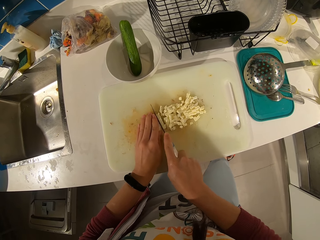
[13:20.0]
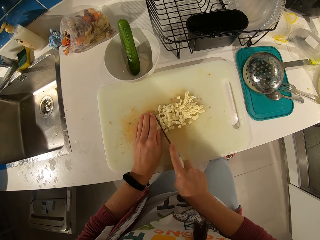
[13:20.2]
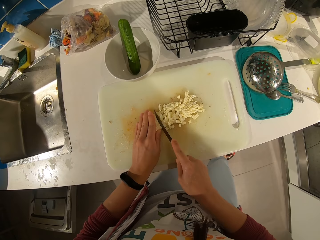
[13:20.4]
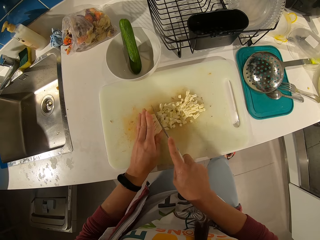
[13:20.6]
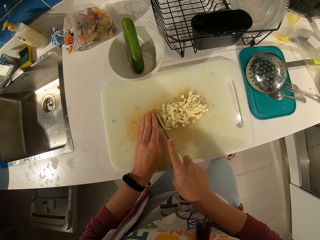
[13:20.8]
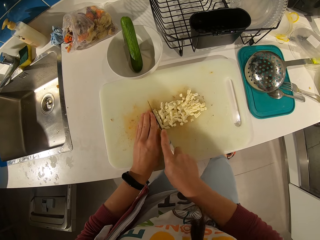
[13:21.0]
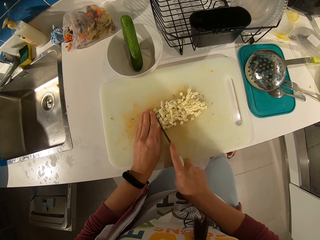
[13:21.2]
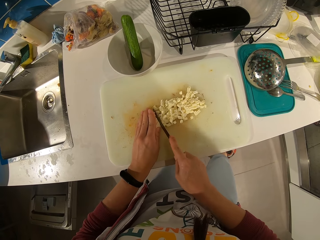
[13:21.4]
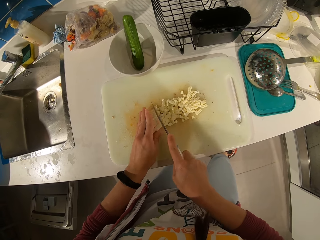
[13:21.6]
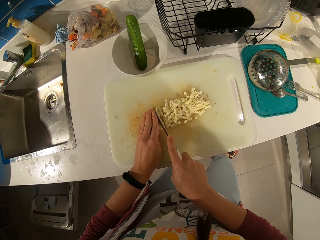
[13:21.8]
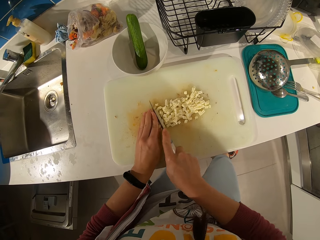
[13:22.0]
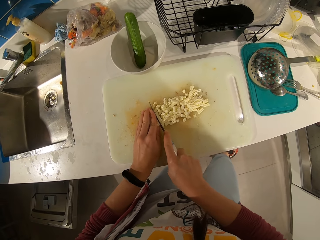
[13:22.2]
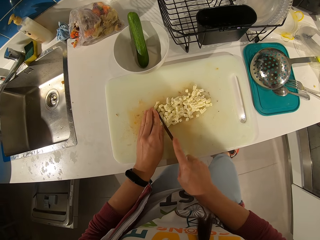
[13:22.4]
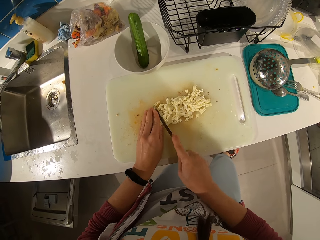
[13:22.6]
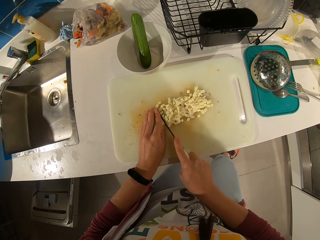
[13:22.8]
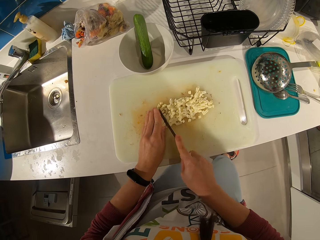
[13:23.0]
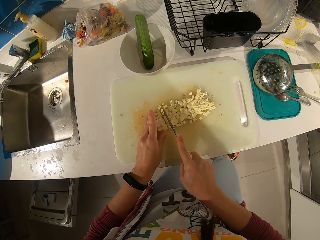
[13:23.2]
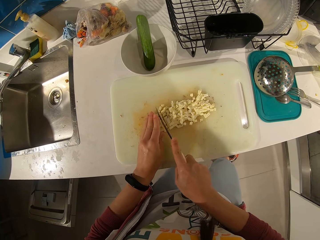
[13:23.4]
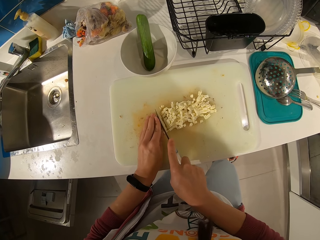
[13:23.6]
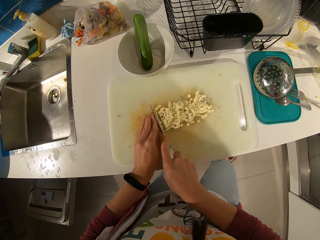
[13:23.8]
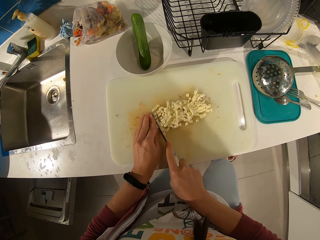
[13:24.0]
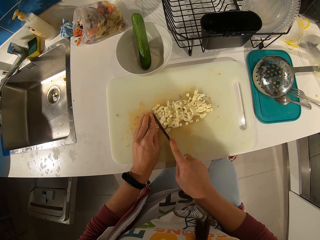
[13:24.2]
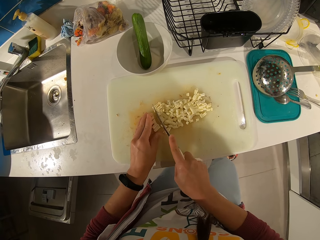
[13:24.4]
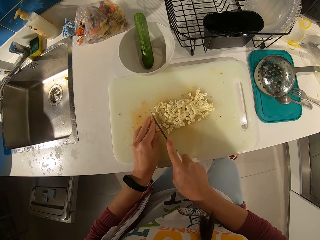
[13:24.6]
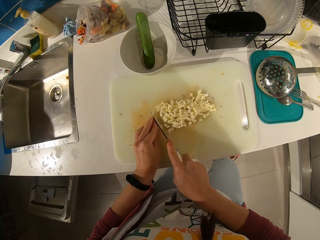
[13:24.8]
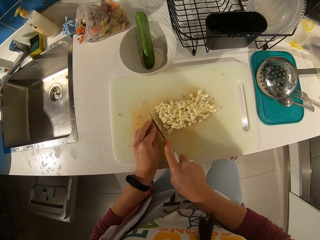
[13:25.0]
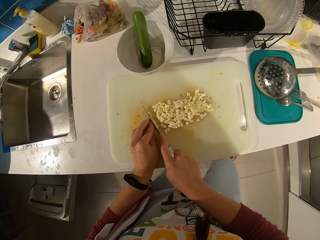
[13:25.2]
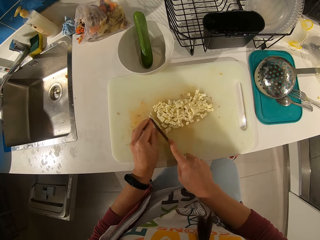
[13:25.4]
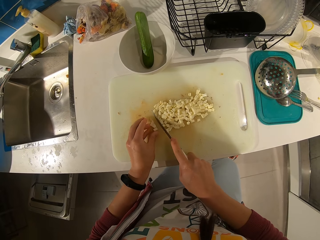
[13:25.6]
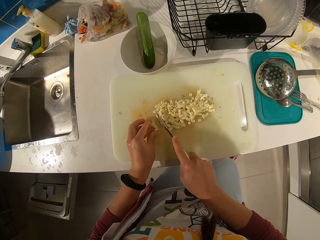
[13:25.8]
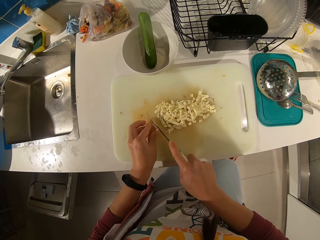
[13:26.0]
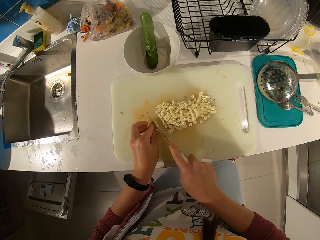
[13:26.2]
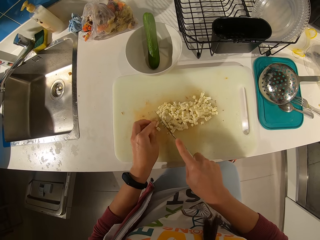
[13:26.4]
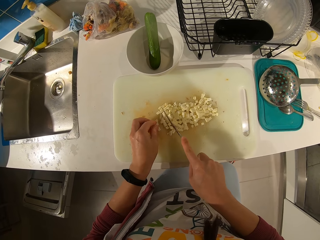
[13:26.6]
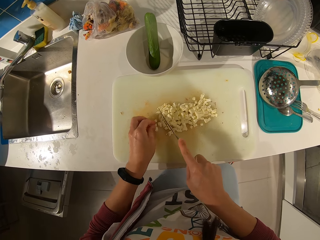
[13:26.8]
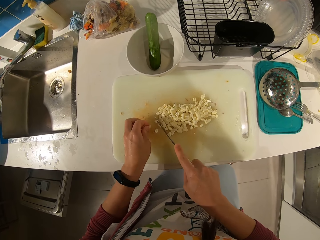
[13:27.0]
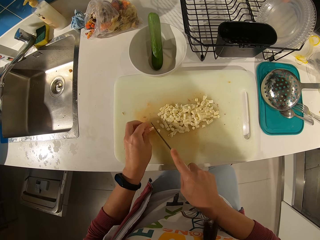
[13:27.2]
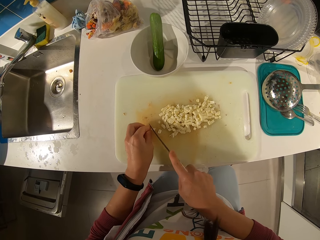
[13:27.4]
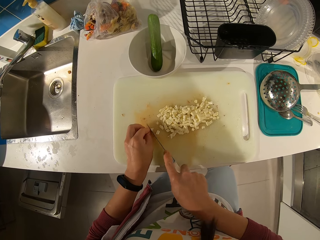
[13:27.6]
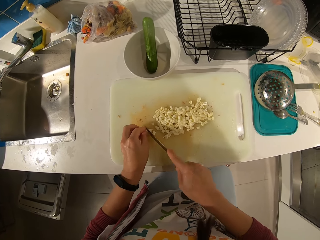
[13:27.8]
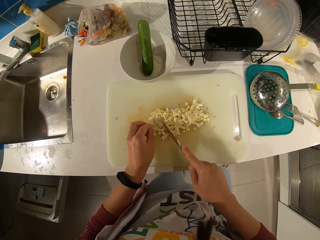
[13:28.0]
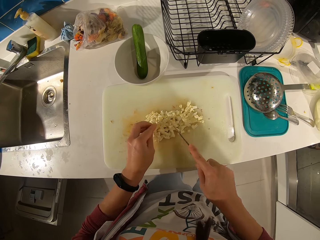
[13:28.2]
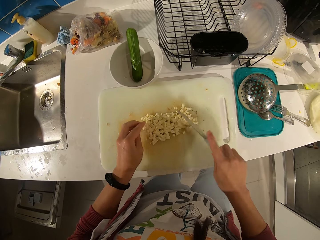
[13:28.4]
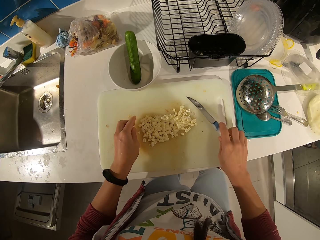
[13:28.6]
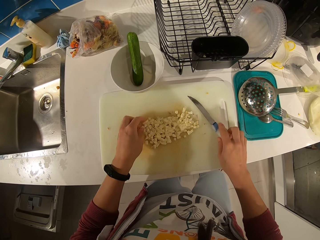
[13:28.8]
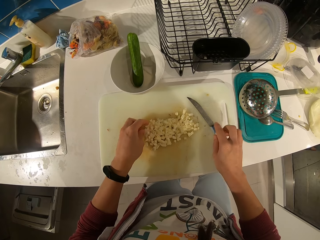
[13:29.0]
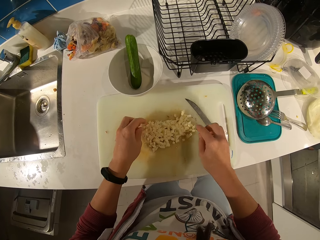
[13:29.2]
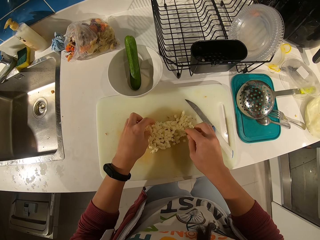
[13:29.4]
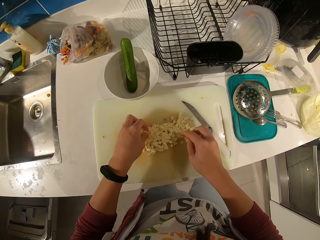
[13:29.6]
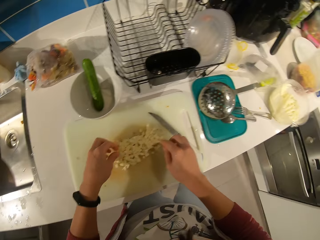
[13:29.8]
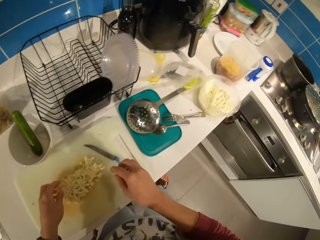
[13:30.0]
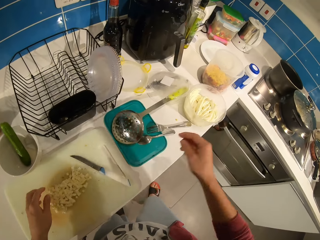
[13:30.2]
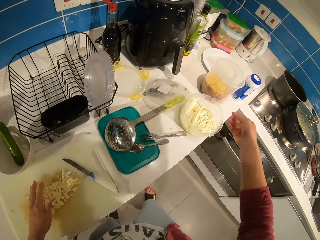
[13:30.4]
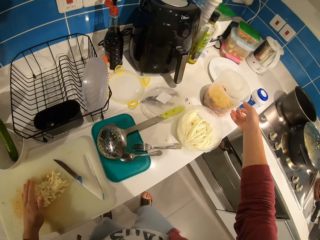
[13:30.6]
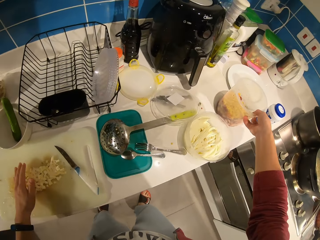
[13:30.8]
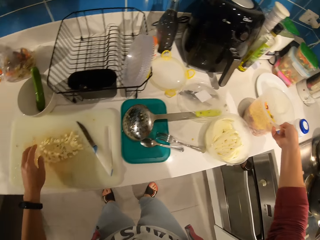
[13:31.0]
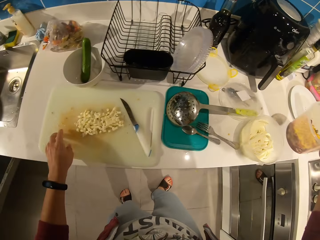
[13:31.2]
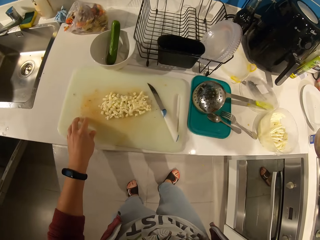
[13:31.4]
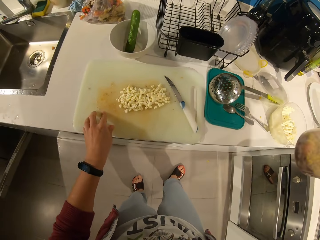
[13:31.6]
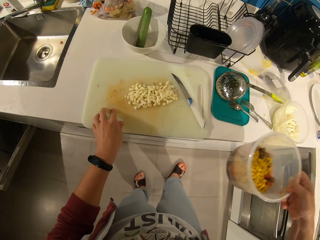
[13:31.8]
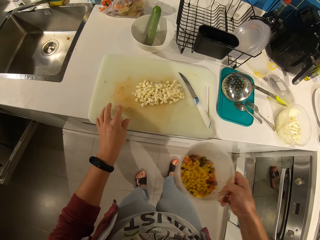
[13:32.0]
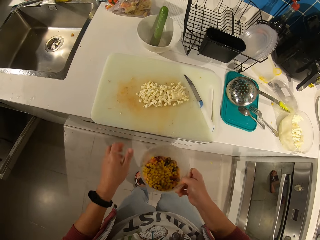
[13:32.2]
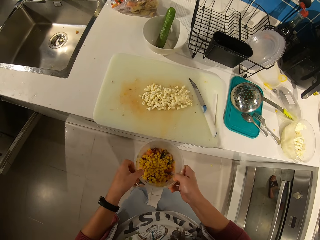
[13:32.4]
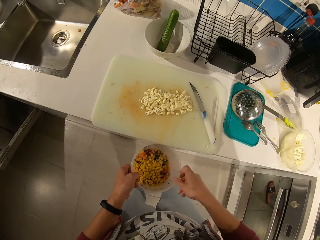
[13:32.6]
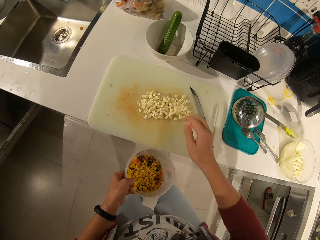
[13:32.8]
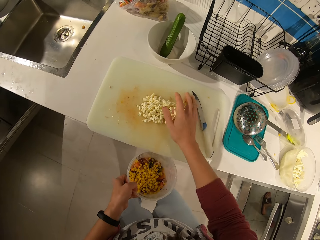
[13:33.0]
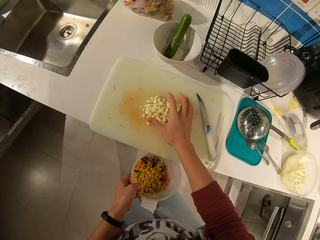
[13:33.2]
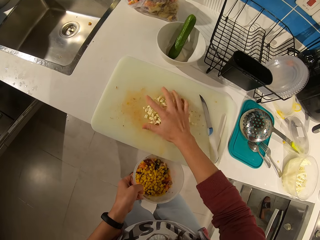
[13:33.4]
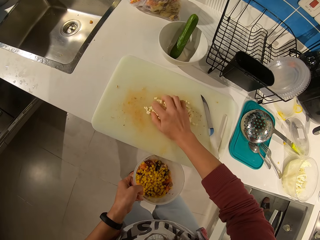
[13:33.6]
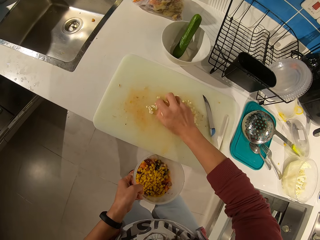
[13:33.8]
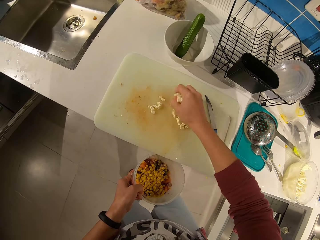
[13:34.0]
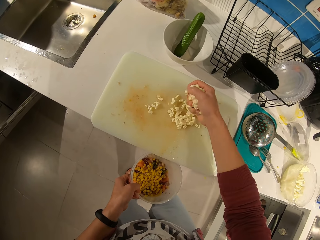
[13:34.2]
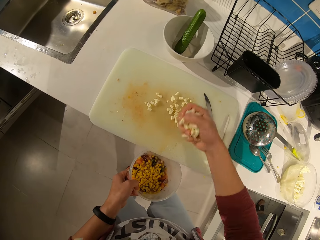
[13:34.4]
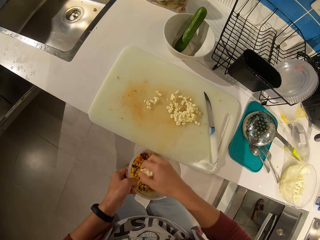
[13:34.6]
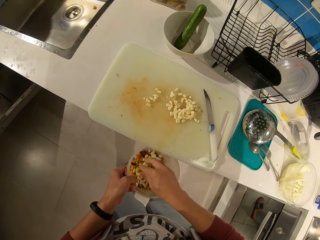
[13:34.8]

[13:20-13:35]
The camera wearer drops the knife on the tray. He gathers the chips with his hand. He picks up the vegetable bowl. He moves the tray. He places the bowl under the tray. He moves the chips on the tray into the bowl.

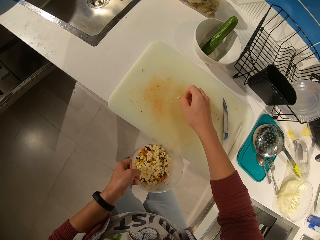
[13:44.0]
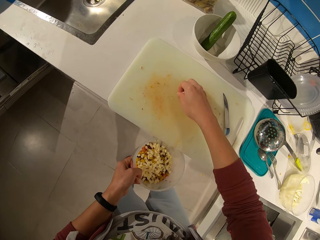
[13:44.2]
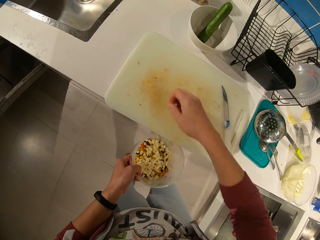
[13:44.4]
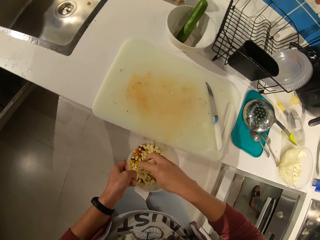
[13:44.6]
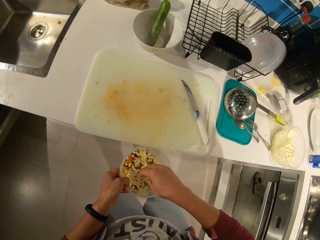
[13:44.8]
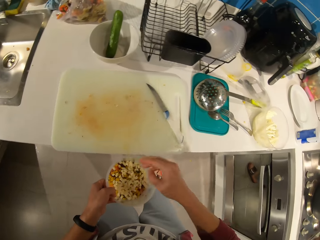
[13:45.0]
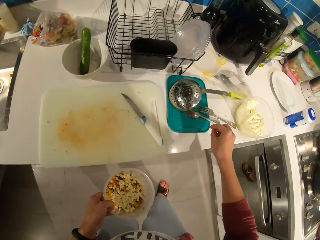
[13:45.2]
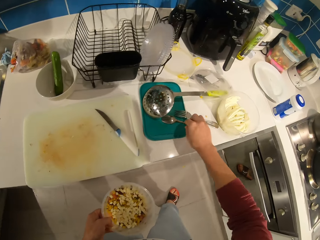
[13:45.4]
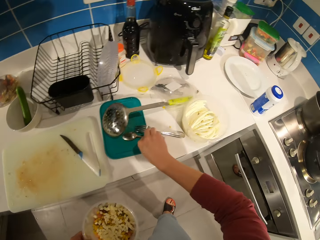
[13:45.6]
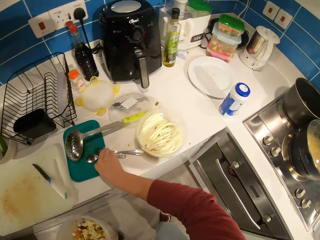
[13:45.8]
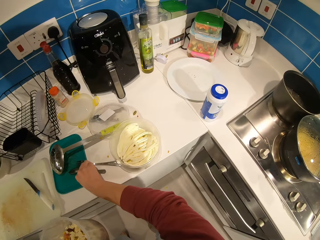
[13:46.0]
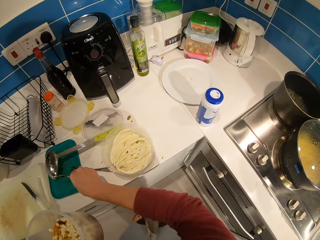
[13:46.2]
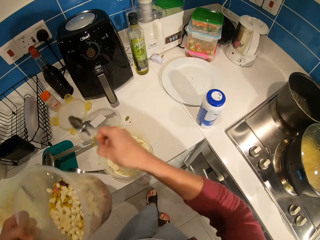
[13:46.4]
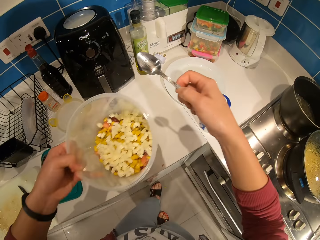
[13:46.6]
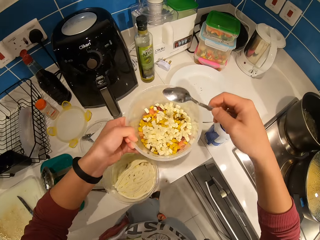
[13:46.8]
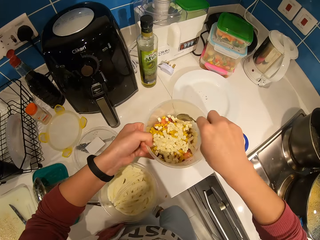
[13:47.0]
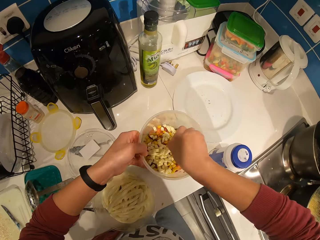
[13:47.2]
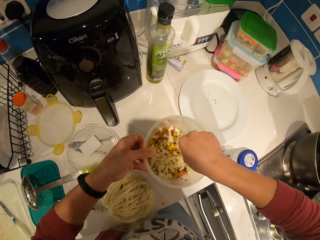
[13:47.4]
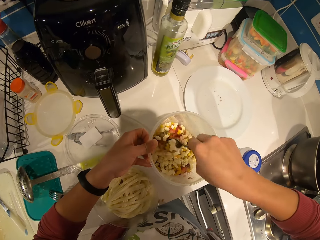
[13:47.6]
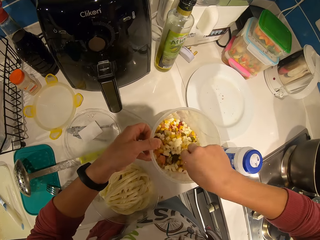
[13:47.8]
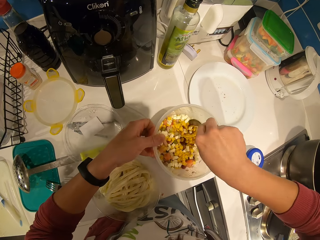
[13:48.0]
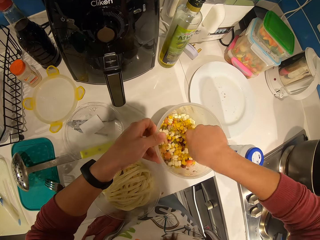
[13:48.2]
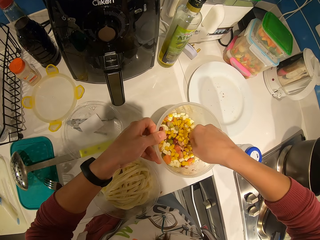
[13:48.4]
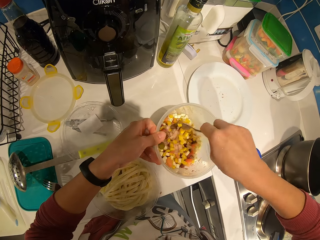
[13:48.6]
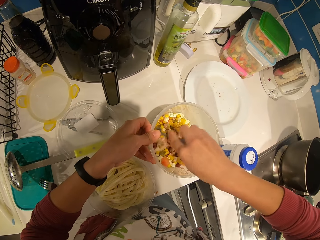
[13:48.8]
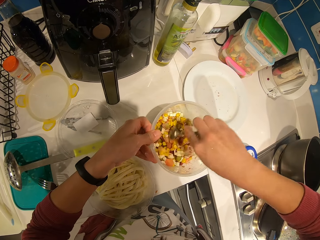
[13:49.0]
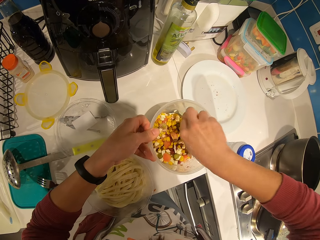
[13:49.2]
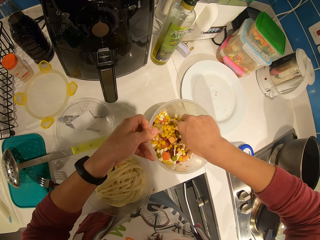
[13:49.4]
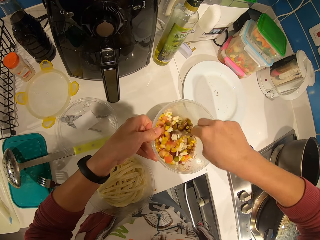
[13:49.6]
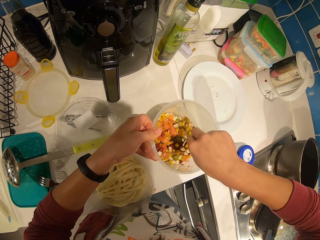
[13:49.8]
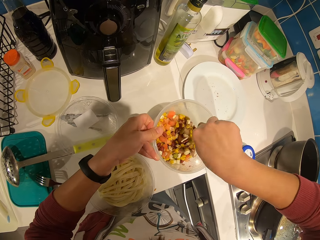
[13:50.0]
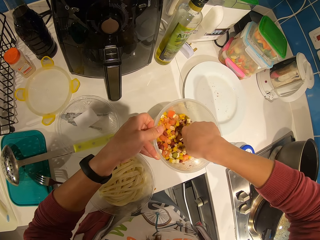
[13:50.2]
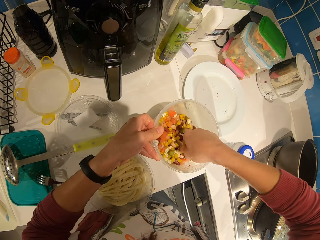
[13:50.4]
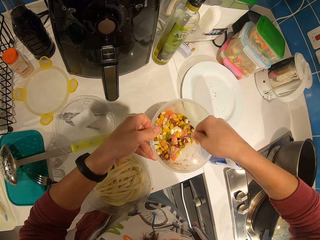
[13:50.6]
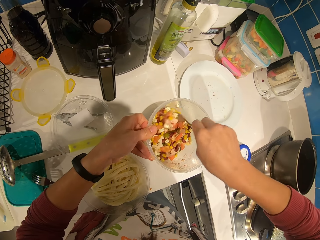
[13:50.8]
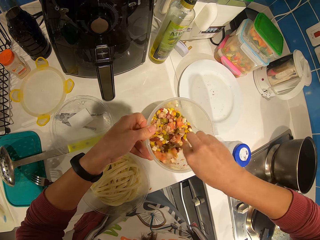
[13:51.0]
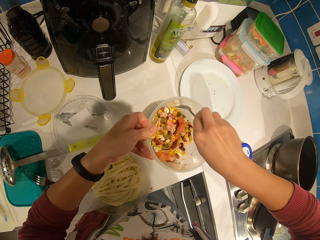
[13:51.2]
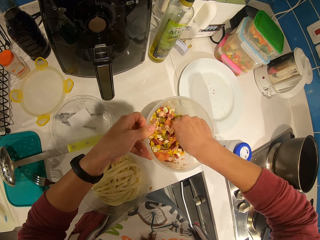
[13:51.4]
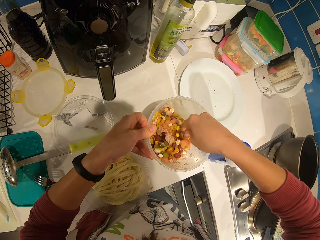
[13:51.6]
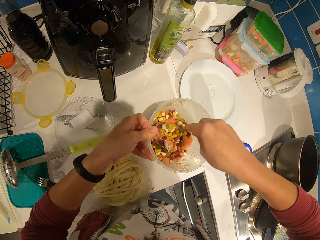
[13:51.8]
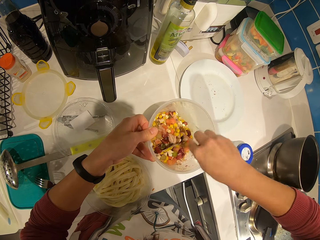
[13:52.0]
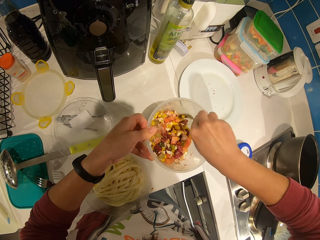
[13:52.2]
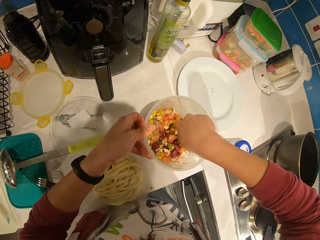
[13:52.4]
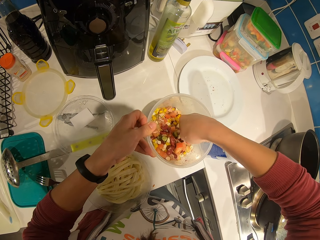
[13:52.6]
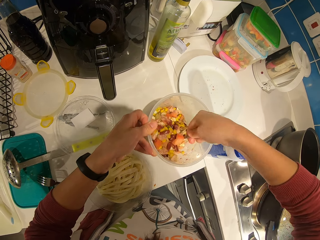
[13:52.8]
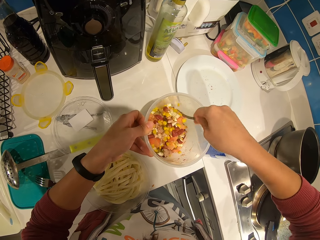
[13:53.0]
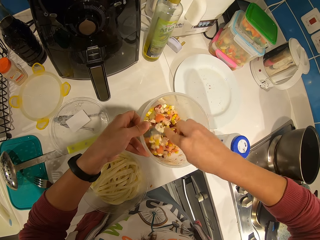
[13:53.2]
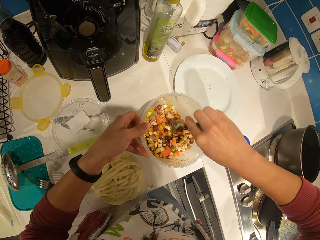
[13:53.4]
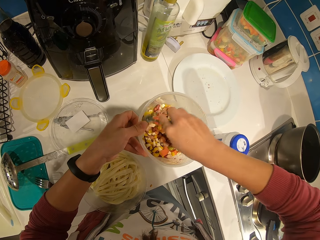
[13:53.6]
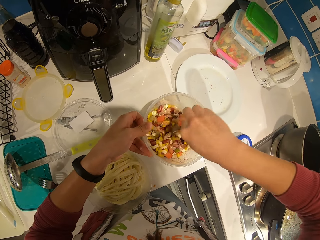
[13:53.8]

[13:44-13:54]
The camera wearer picks up a spoon. They drop the vegetable bowl on the counter. They mix the vegetables in the bowl.
